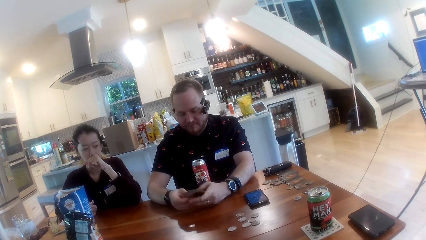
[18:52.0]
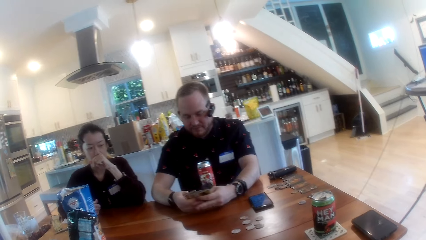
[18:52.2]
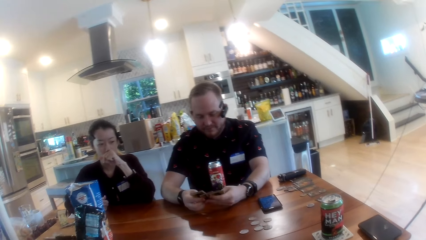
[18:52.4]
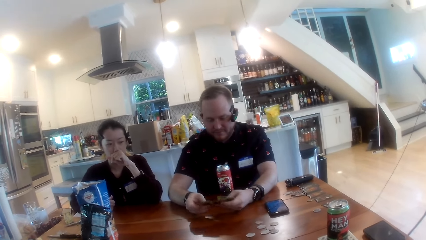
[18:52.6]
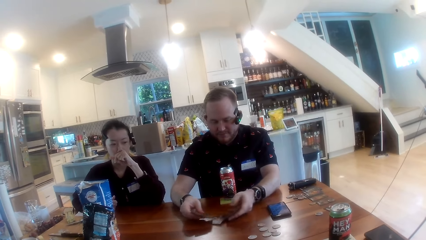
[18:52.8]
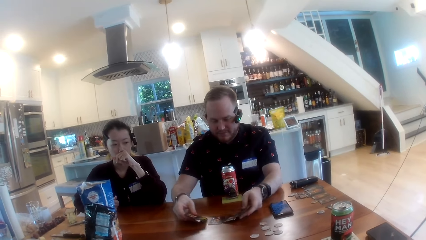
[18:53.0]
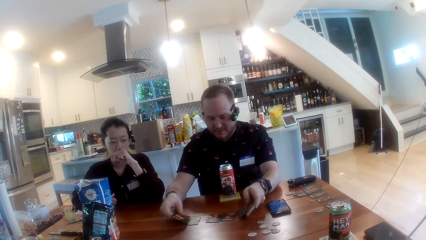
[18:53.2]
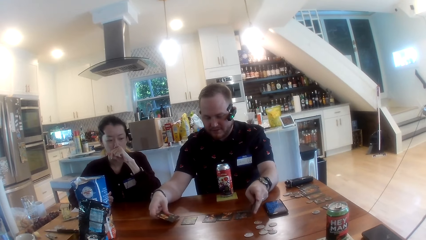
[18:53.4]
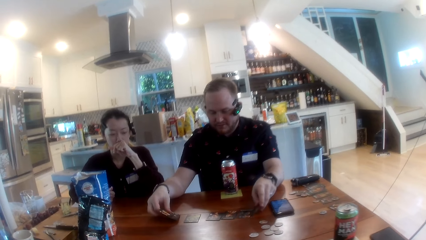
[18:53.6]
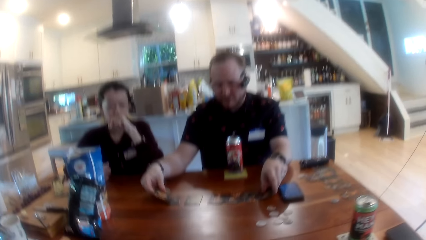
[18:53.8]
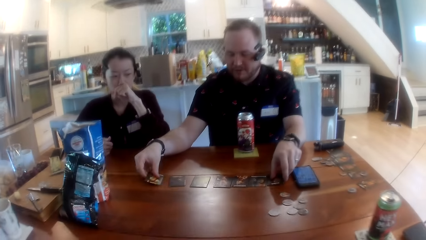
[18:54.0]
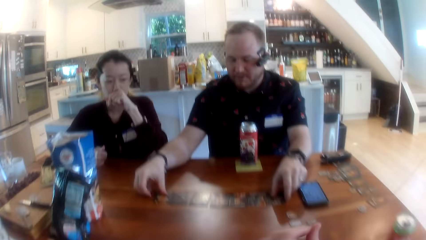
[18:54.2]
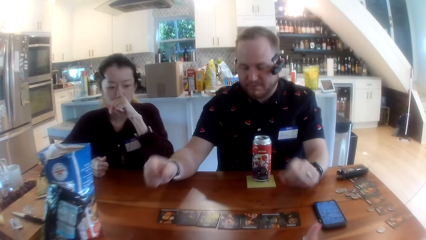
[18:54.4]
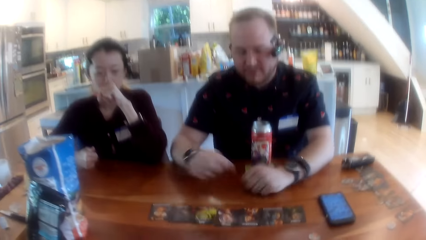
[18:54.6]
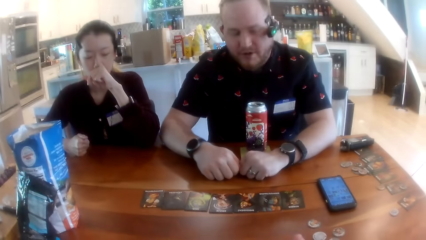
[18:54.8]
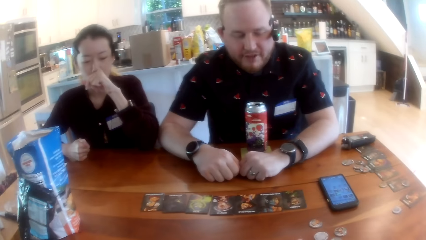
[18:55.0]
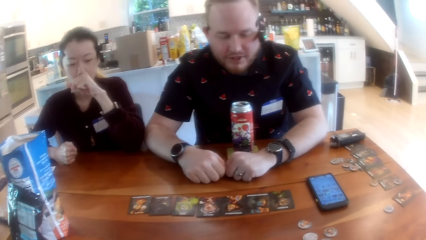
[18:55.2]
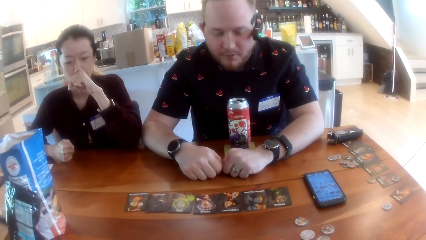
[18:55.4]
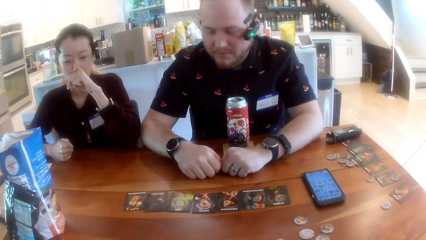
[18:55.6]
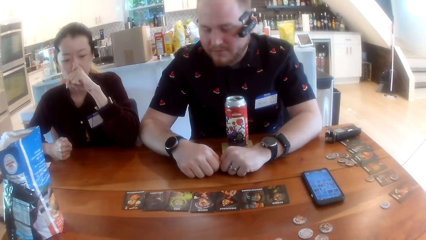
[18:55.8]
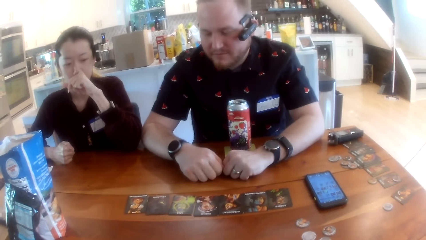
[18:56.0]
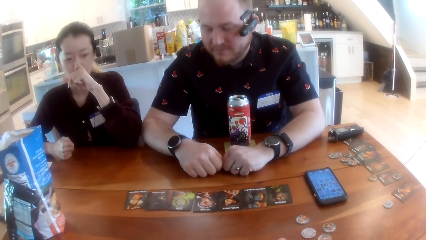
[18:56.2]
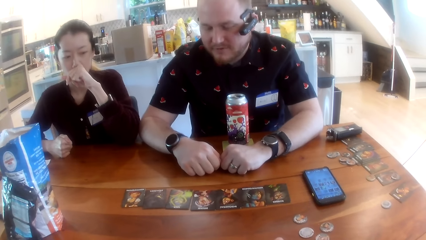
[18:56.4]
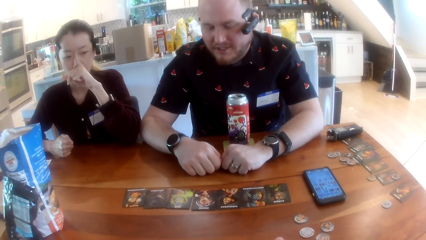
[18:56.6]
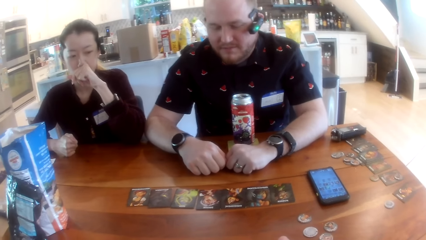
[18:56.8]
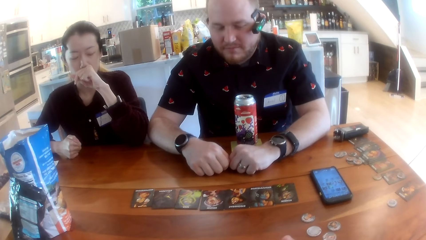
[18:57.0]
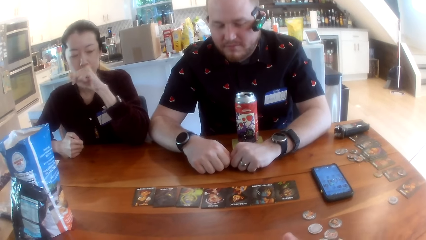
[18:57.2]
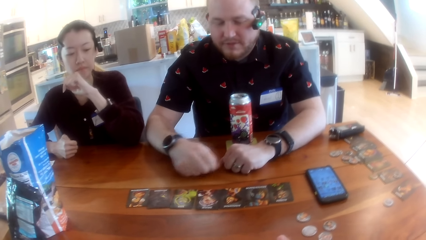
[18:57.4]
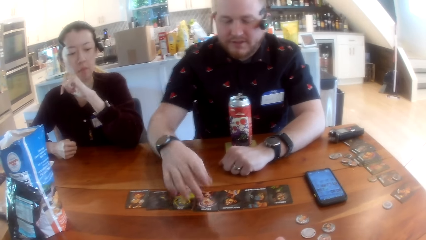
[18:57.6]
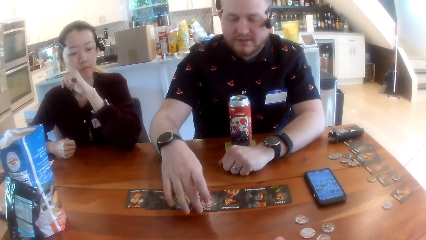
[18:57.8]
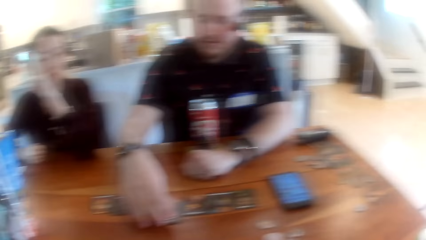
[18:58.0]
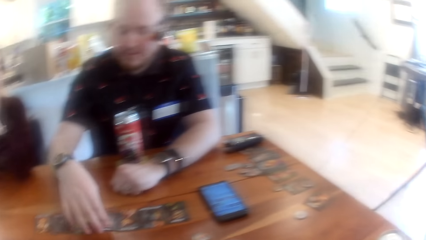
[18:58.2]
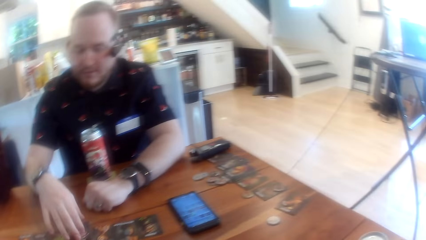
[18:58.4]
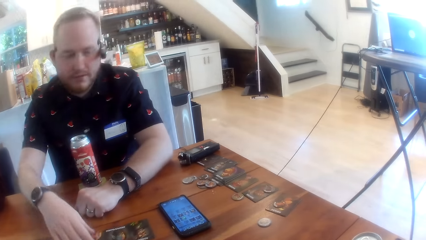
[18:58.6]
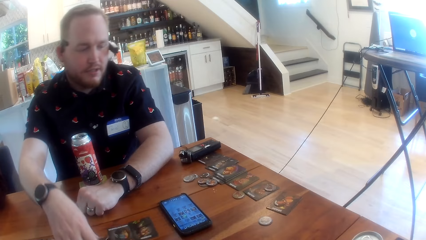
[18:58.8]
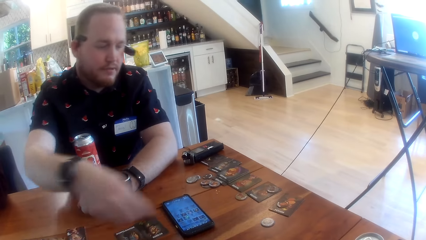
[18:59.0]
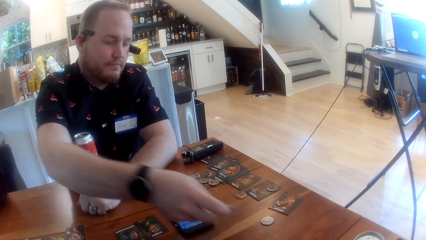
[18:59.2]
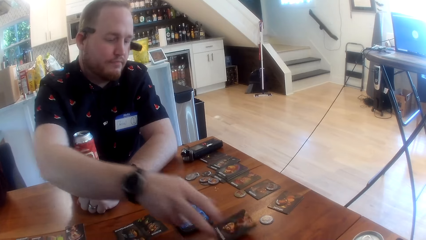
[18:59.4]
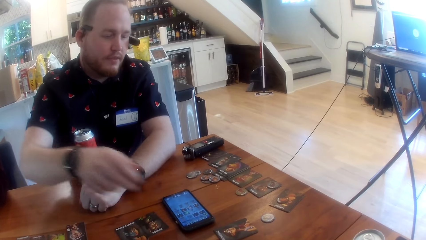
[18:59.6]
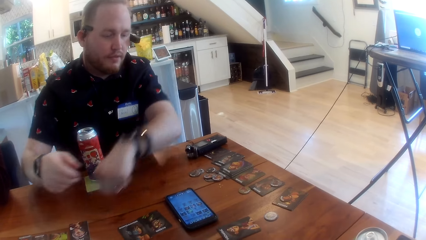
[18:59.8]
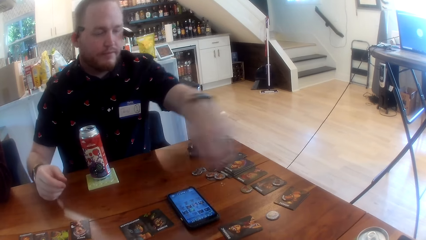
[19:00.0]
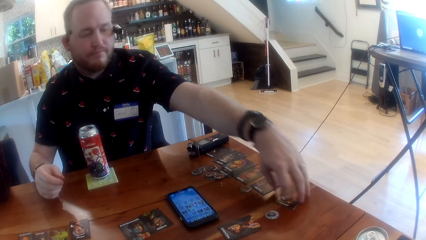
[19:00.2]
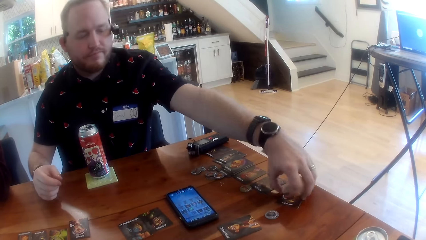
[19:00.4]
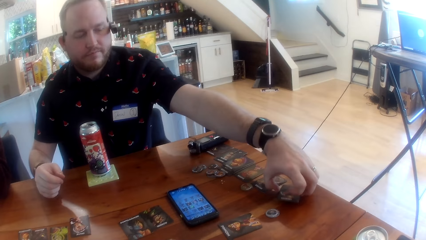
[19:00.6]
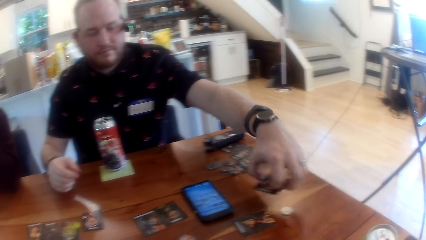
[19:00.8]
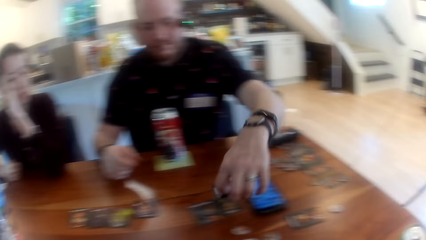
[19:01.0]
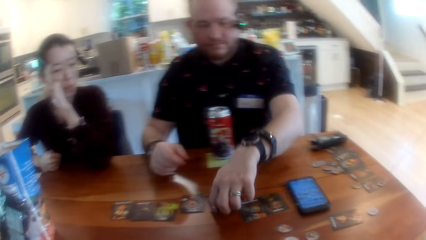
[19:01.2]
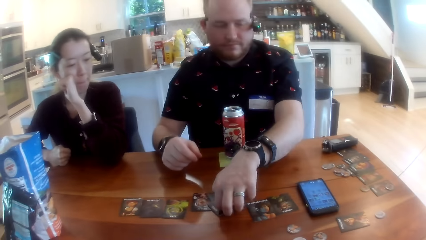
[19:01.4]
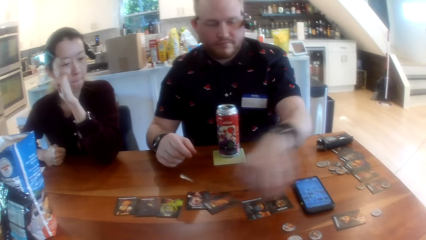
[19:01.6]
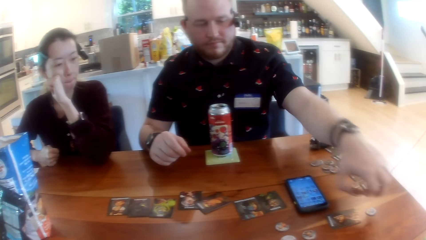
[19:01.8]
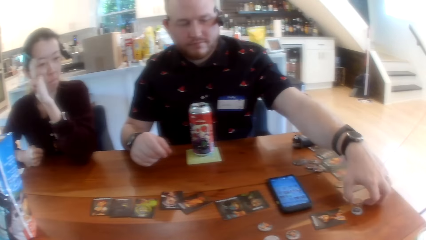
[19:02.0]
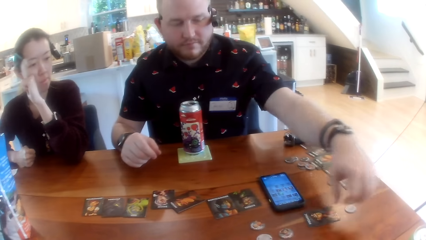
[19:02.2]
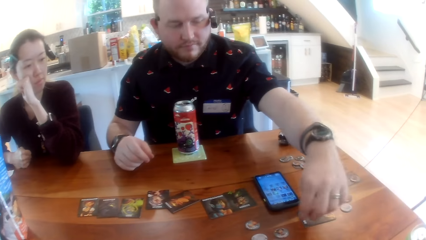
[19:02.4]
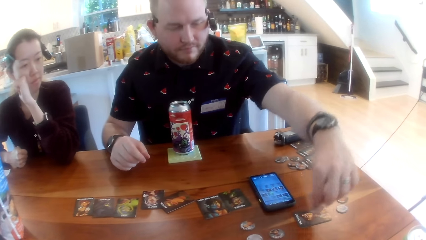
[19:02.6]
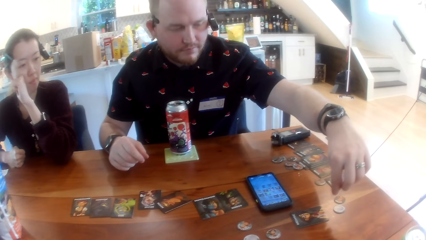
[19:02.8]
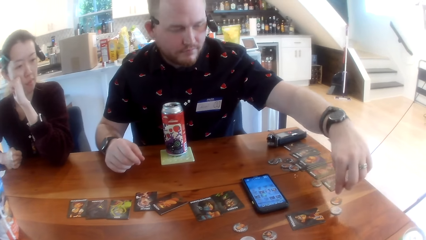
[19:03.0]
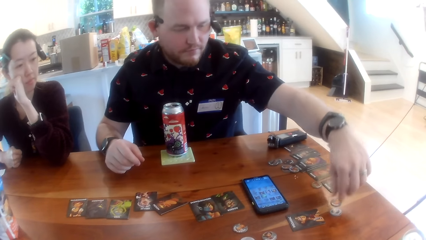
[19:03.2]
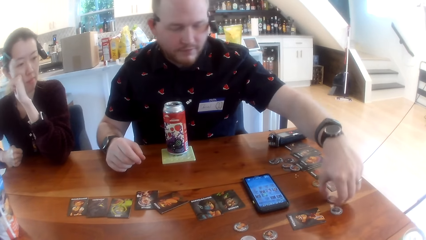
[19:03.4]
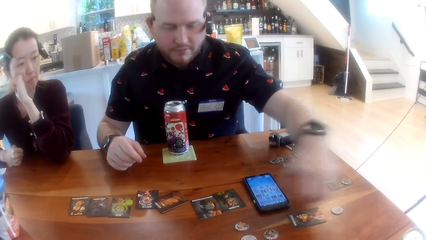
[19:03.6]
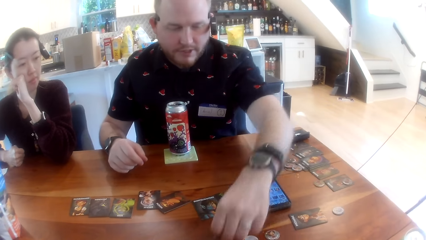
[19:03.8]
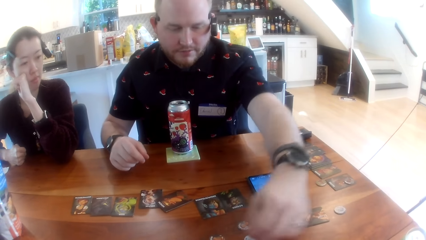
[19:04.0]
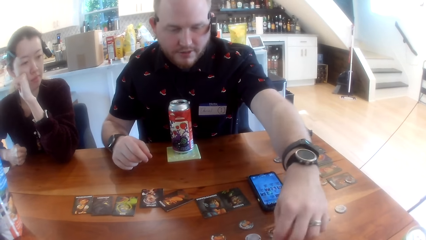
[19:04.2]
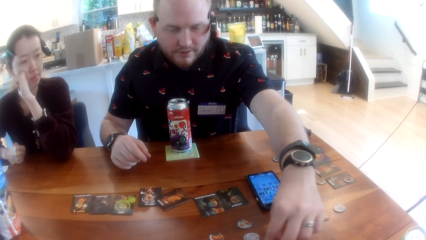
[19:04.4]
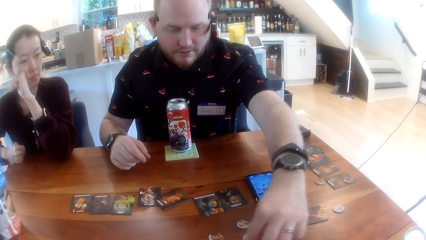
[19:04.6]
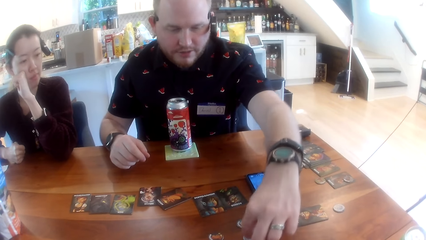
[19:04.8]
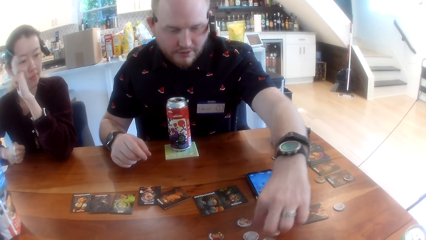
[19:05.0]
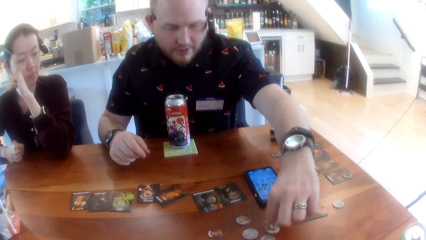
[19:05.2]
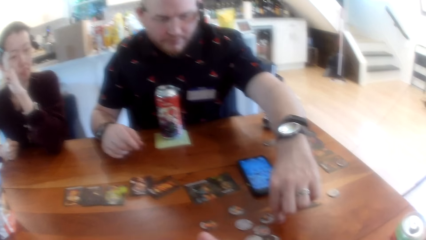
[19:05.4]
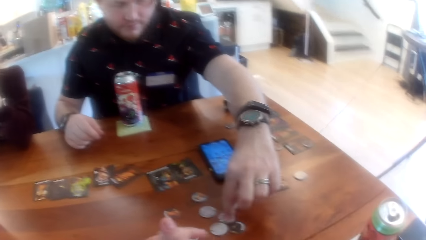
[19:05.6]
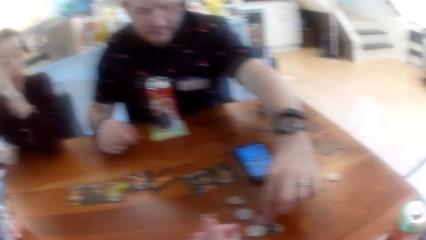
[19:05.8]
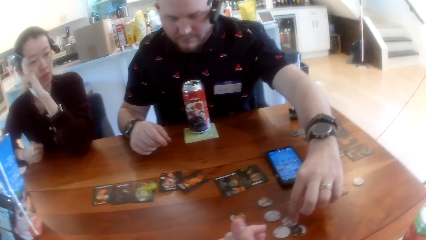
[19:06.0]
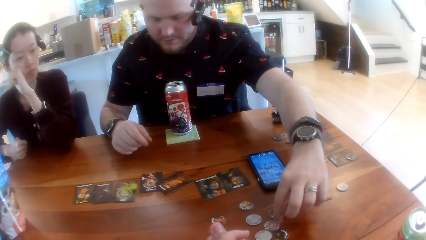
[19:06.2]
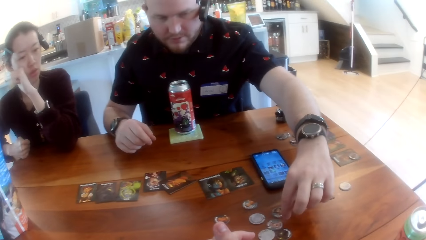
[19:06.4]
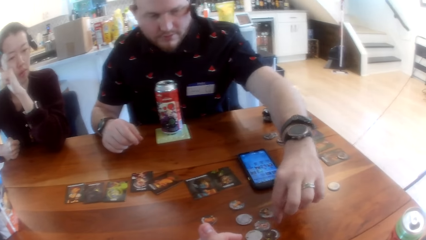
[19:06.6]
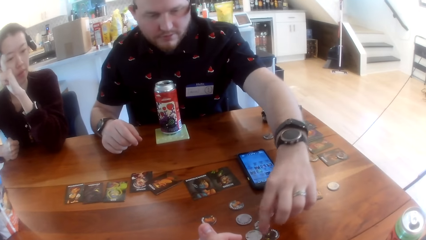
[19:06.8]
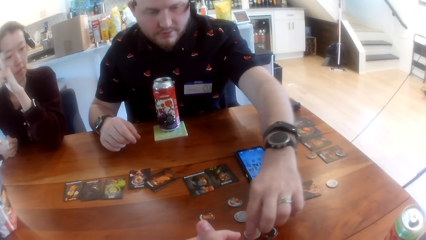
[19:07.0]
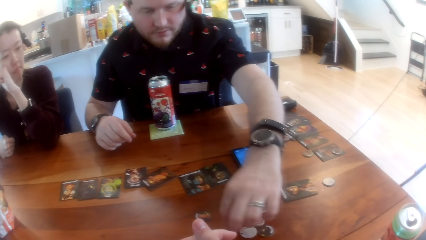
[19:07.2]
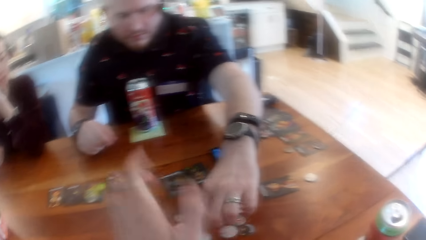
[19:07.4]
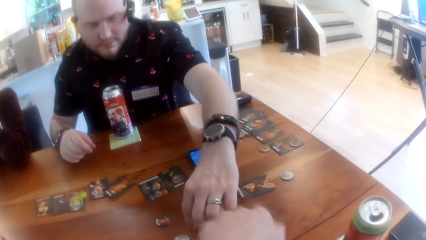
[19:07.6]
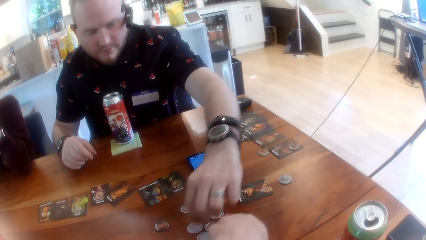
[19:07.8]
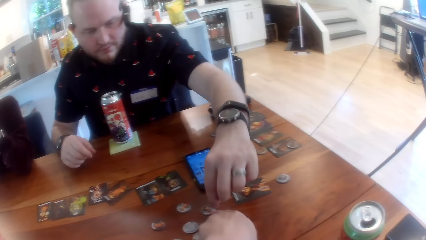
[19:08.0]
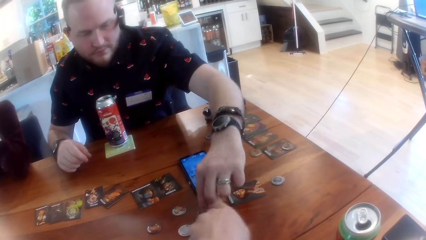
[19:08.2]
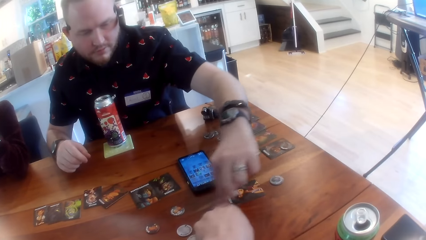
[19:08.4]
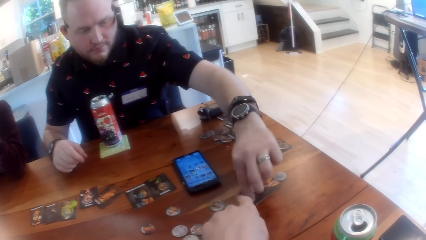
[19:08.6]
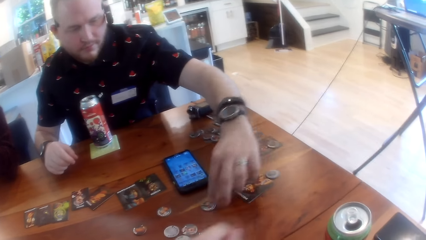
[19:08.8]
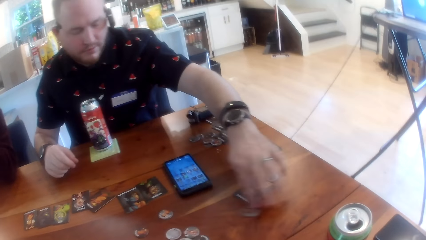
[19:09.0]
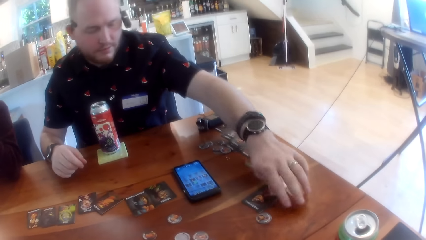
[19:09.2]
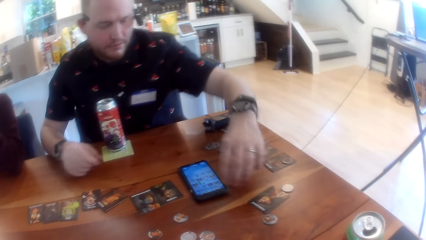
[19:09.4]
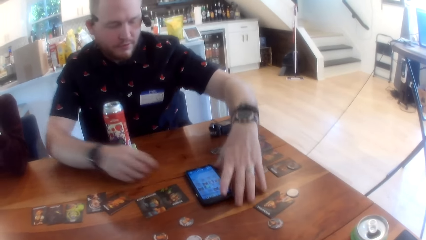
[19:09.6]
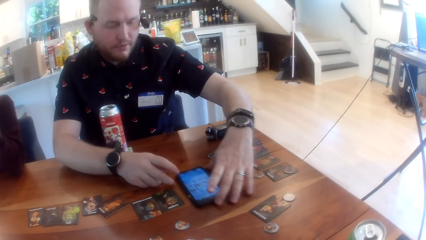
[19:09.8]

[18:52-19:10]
A man holds the cards, deals the cards on the table with both hands, and places the cards on the table. The man talks with the camera wearer. The man moves the card on the table with his right hand and plays the one night werewolf. The man moves the card on the table with his left hand, picks the card, and plays the one night werewolf. The man repositions the cards on the table with his left hand and plays the one night werewolf. The man talks with the camera wearer. The man plays the one night werewolf.
